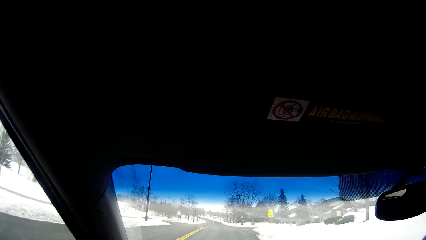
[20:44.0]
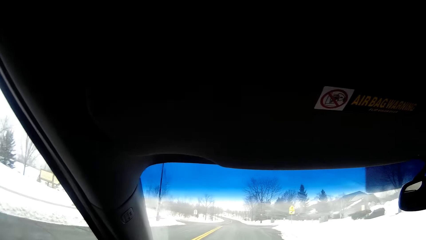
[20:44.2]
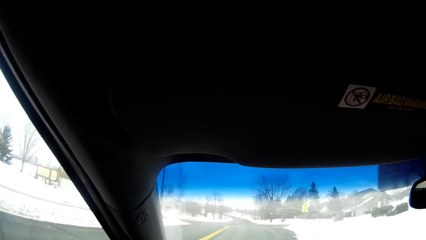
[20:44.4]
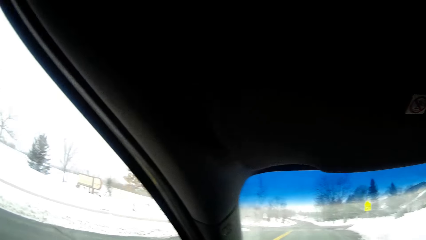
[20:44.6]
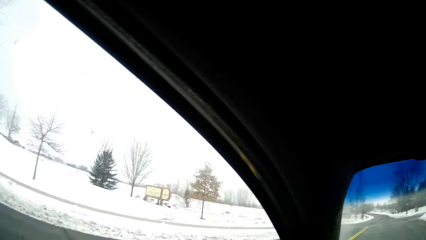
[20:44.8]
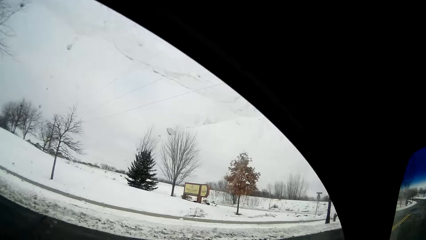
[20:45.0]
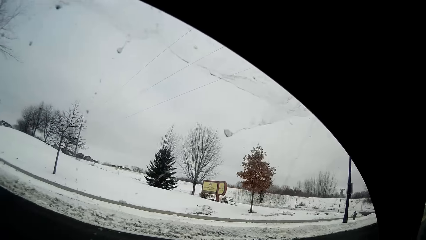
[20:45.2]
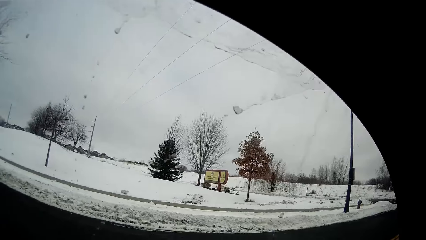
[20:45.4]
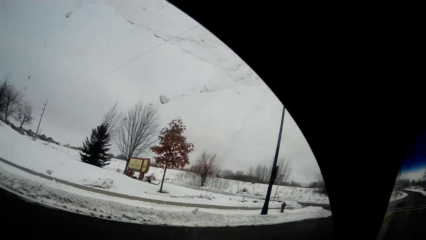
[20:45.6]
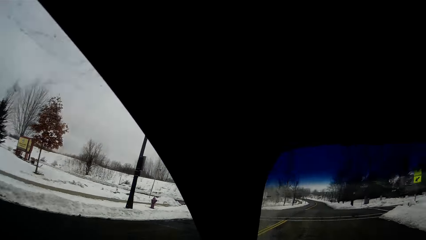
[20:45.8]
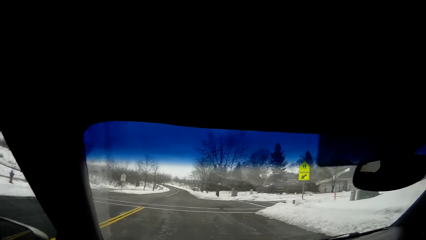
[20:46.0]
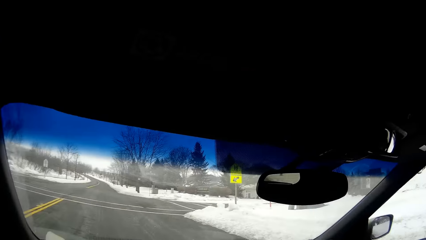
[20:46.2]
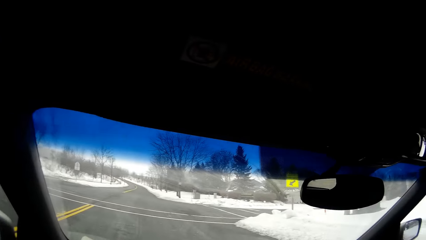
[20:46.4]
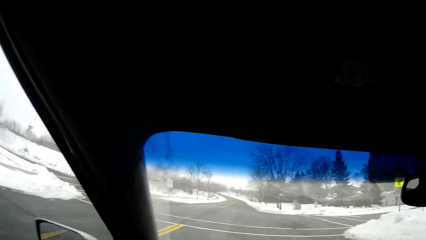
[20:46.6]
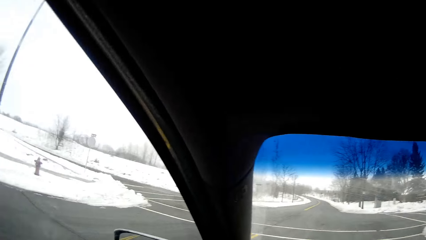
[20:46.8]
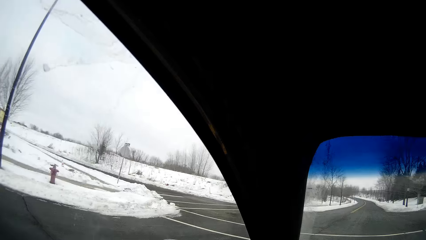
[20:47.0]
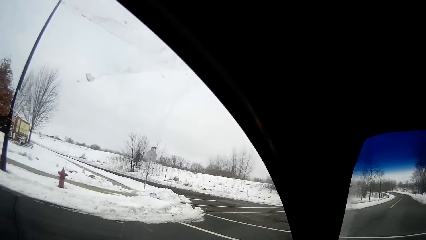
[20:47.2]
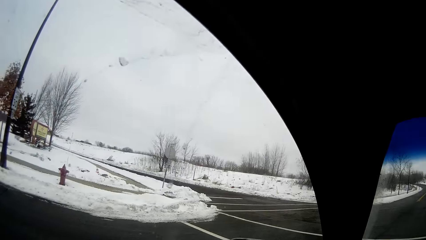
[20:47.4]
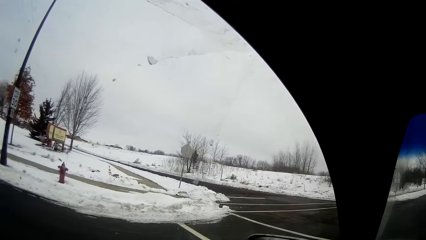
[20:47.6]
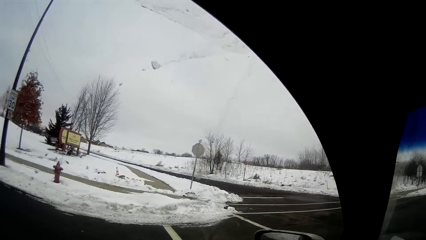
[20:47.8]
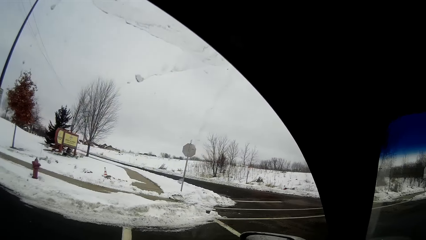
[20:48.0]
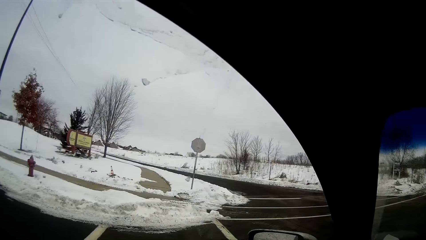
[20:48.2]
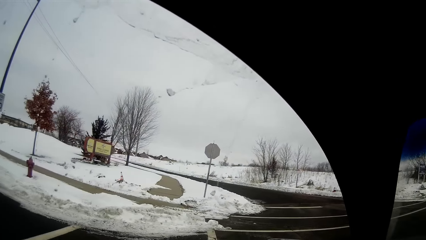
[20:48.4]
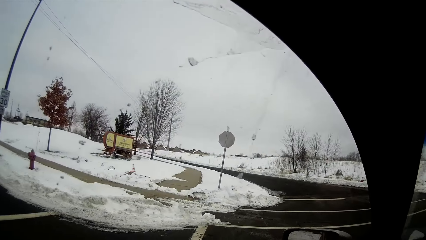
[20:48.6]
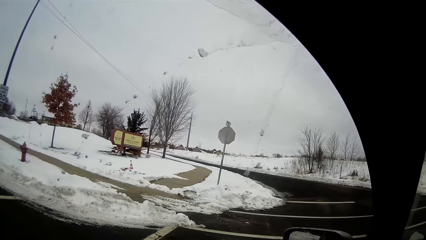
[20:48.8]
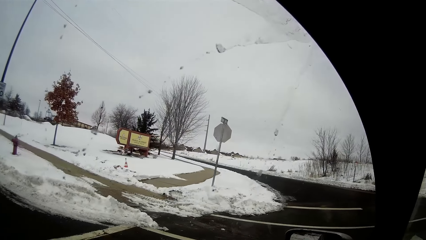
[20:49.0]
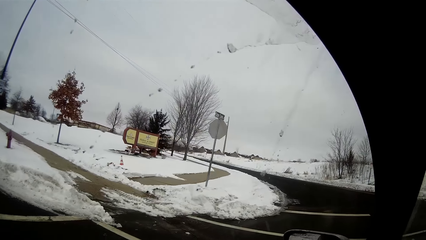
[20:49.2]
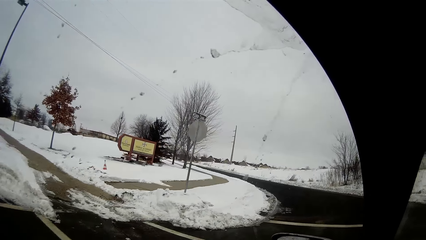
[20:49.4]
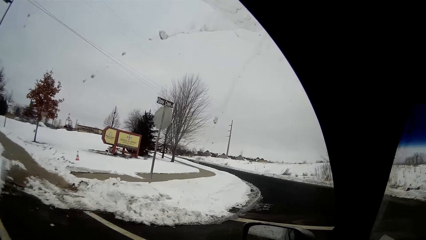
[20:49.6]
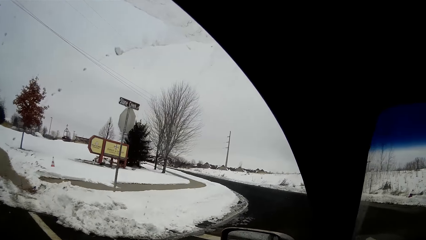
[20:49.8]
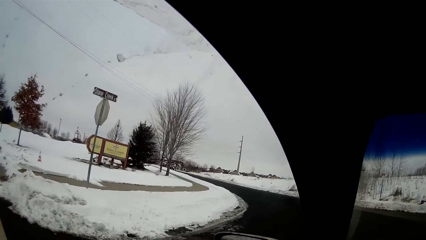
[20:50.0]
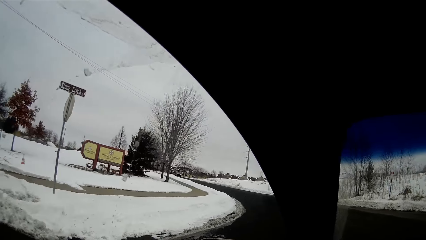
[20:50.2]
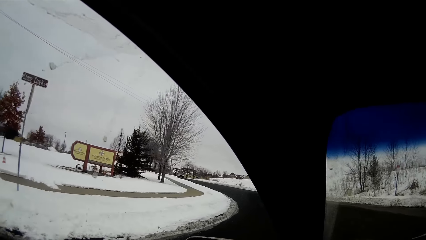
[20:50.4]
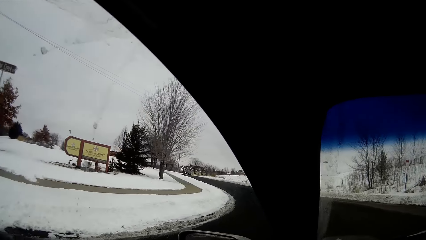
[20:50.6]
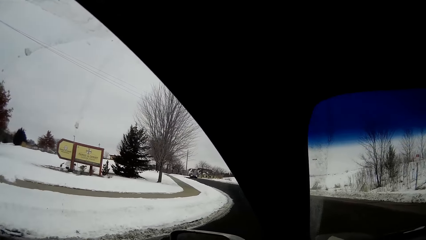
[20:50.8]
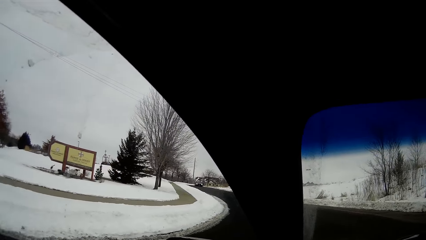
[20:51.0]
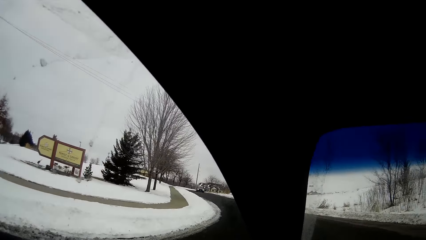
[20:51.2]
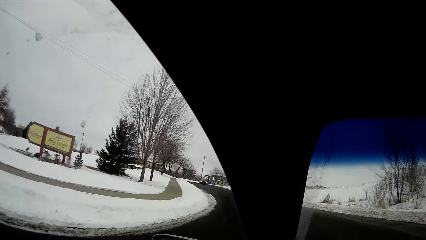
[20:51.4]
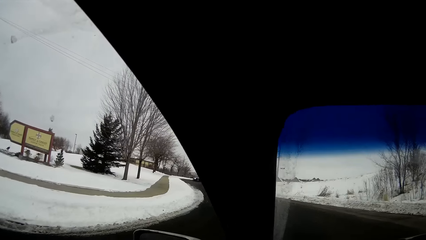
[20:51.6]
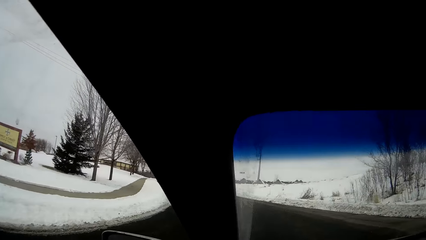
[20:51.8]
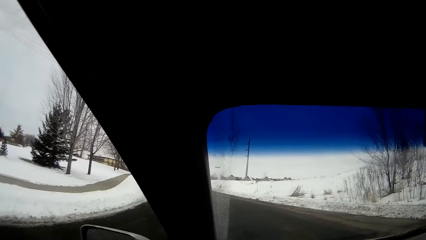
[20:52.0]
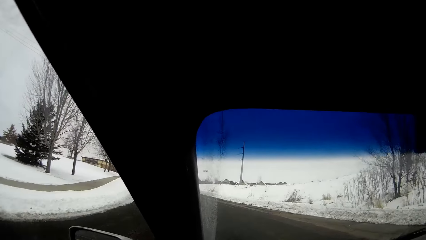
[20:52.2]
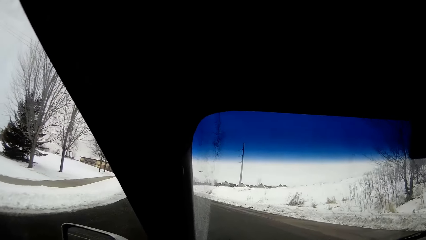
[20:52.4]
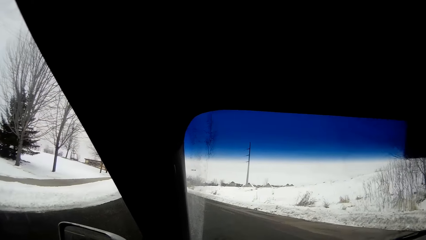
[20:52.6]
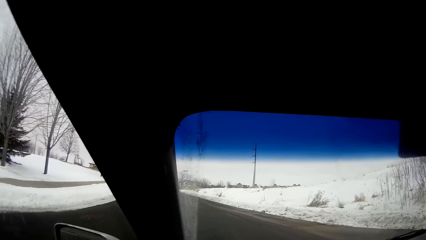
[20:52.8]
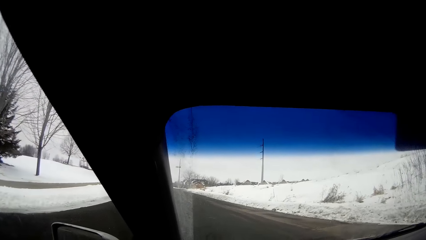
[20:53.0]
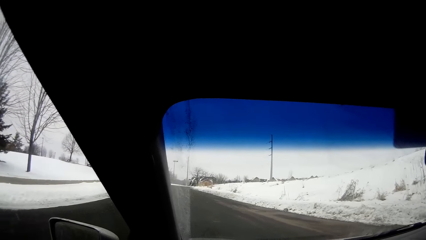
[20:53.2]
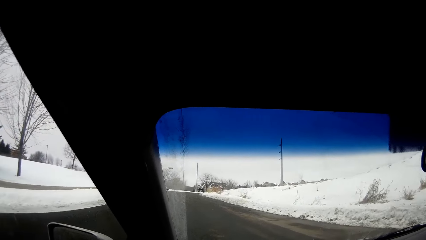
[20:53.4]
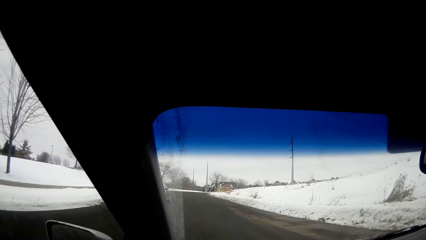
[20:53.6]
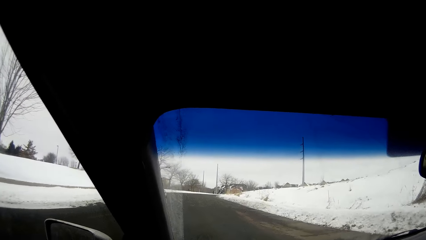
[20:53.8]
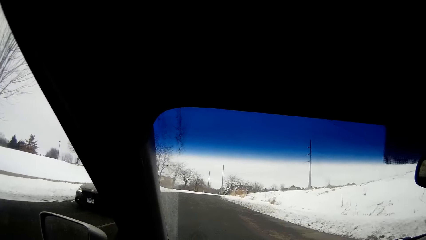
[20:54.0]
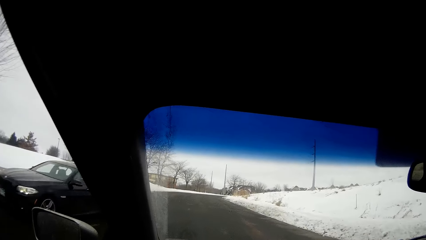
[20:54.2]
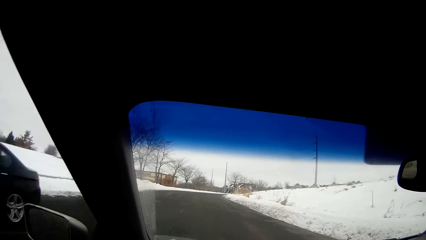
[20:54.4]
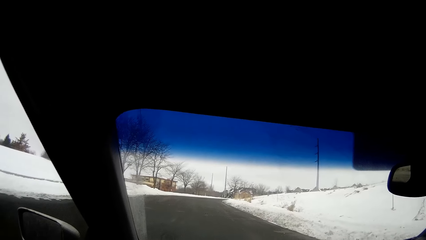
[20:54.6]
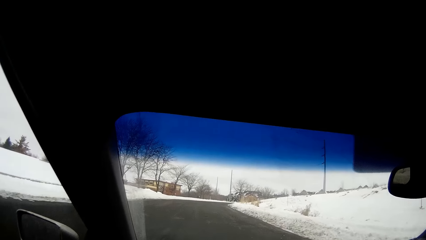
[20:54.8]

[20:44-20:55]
The camera wearer drives on the road. They look at the left hand side. They drive on the road and take a right turn.

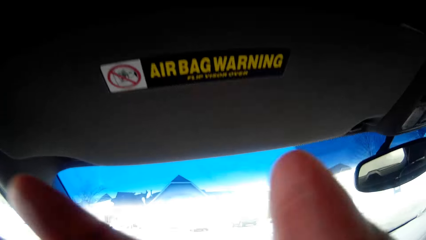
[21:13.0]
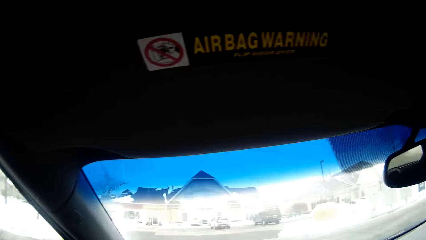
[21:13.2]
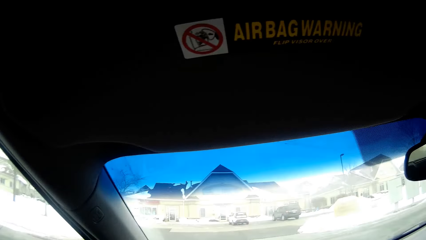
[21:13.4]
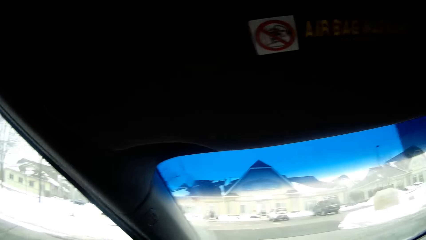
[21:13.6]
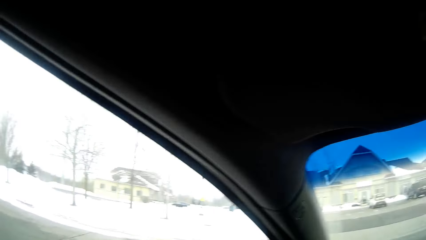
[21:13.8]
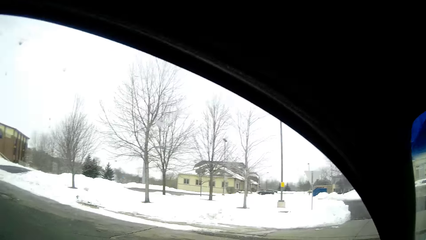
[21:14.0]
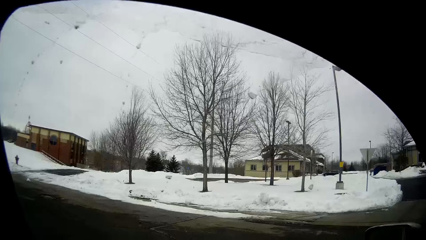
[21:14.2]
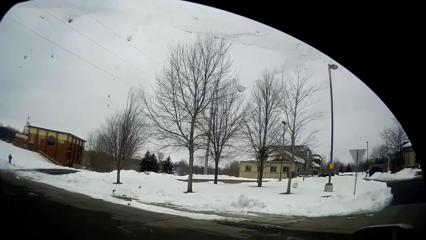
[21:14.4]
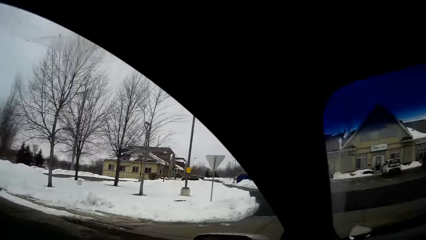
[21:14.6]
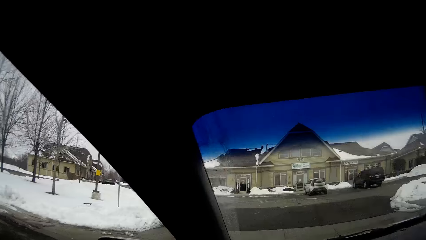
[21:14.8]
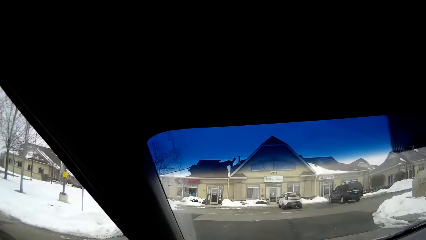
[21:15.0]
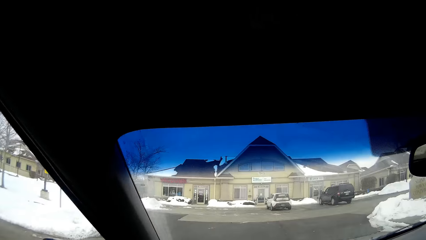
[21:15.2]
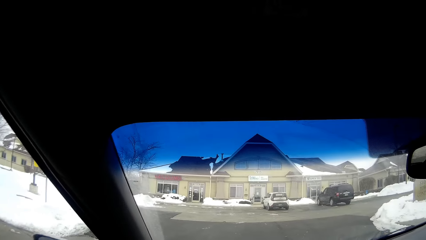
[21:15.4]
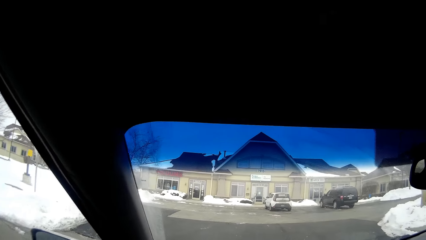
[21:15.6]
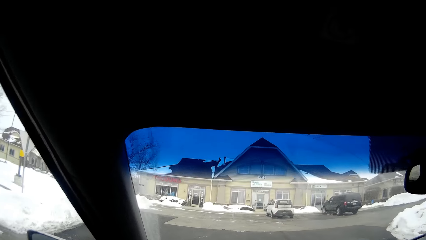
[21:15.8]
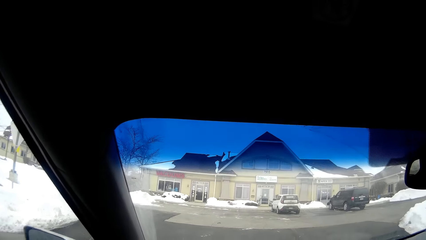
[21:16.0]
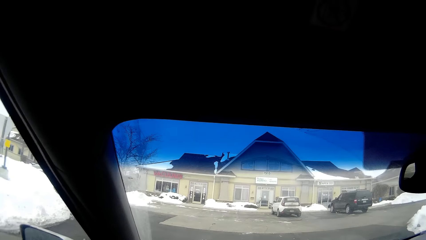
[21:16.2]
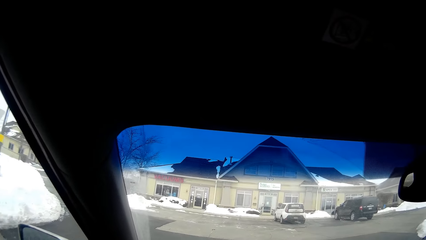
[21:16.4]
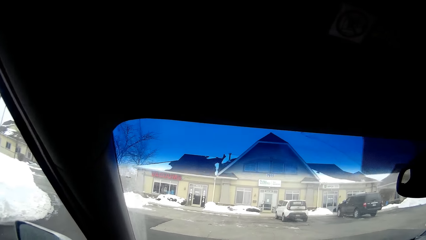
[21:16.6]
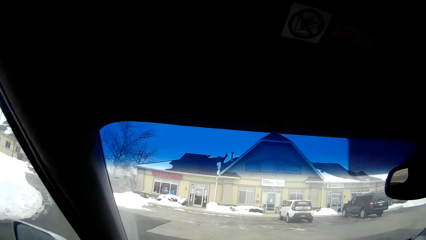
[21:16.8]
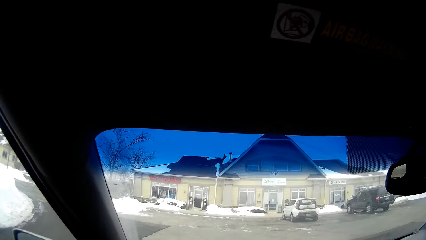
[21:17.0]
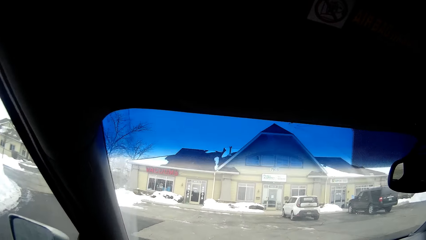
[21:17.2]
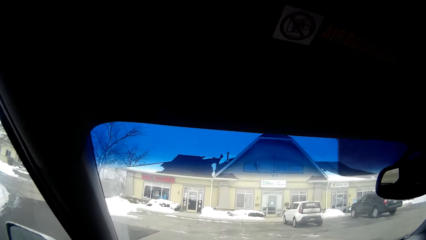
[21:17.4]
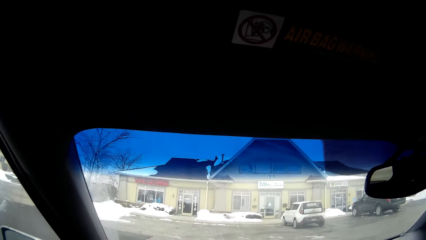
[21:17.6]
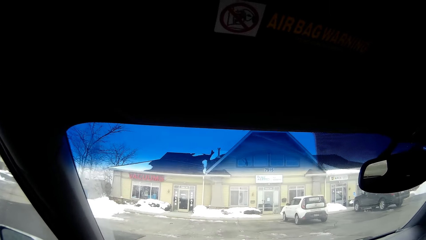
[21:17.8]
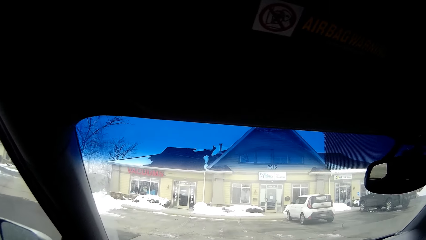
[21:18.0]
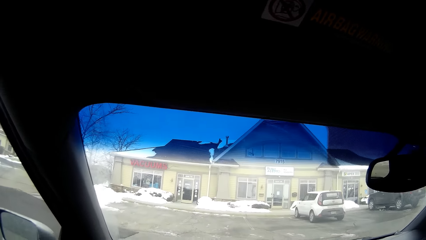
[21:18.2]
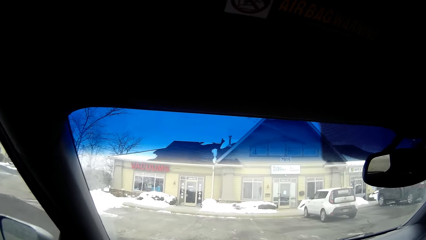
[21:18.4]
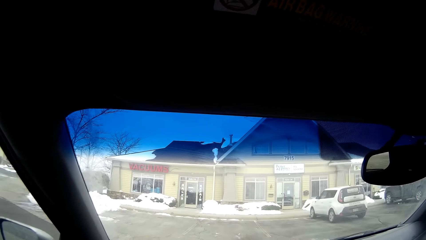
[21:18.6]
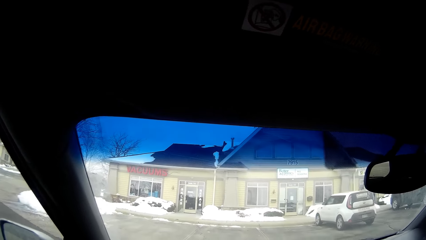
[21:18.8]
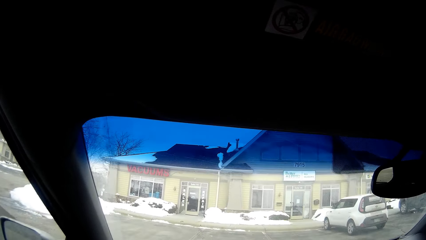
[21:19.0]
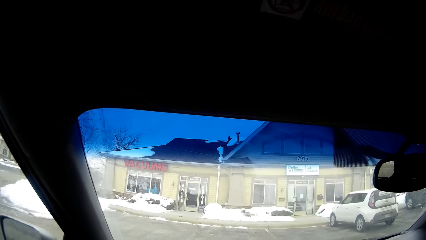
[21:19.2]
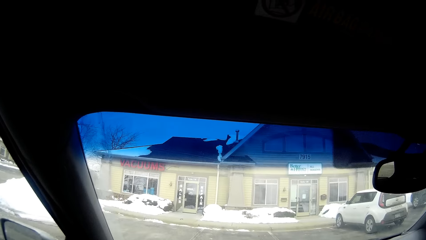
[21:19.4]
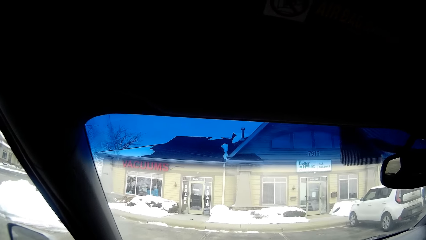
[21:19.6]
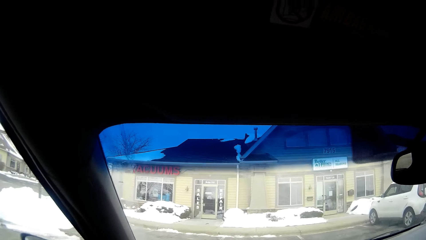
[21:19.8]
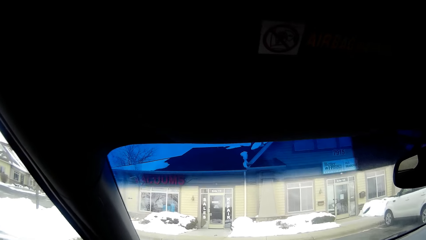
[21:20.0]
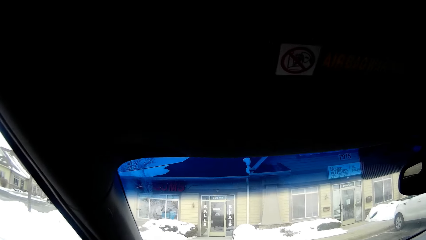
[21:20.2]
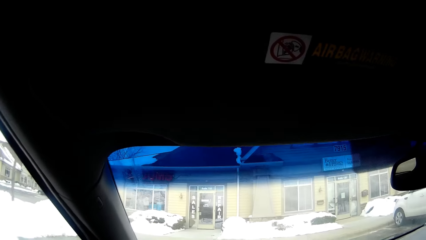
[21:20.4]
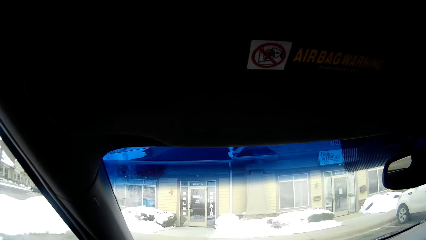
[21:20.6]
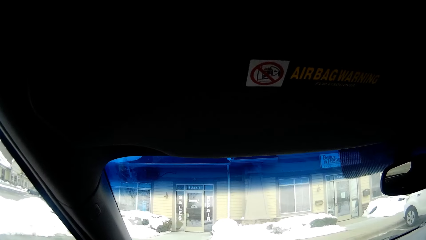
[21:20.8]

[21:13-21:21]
The camera wearer looks around. They drive on the road.
